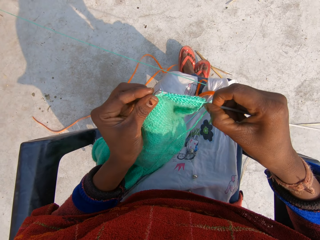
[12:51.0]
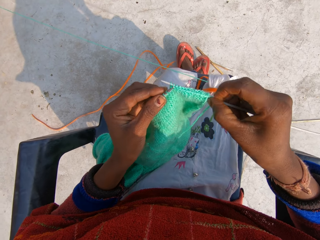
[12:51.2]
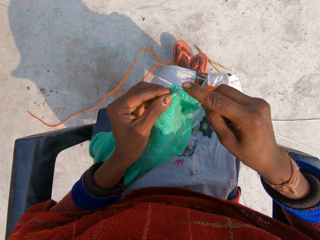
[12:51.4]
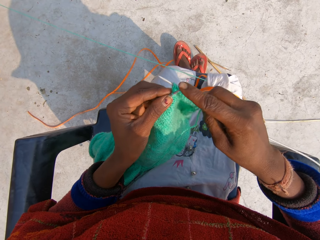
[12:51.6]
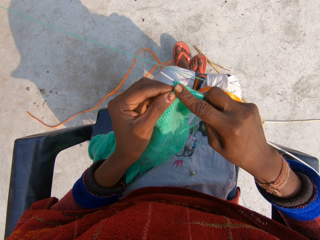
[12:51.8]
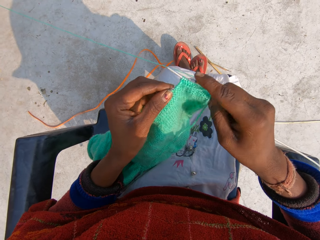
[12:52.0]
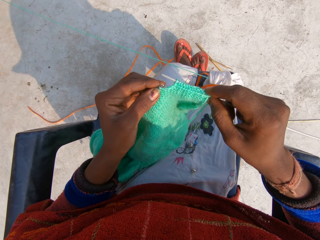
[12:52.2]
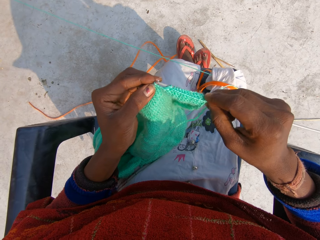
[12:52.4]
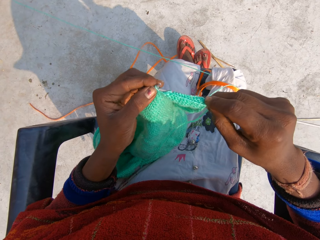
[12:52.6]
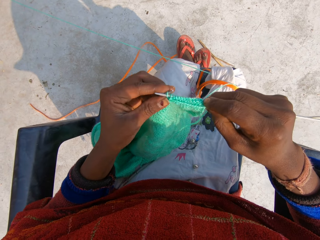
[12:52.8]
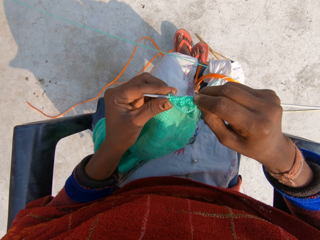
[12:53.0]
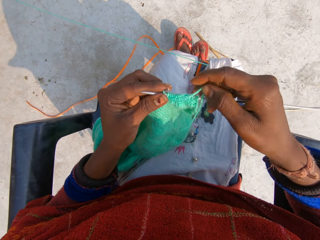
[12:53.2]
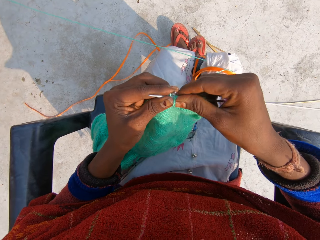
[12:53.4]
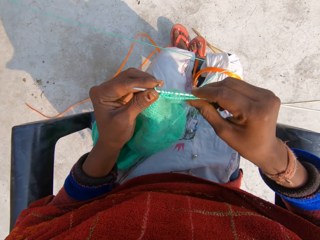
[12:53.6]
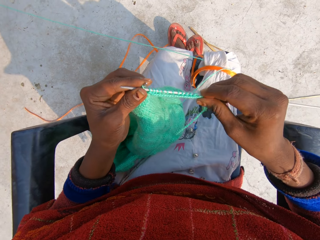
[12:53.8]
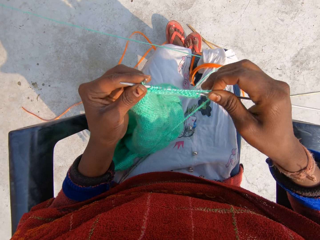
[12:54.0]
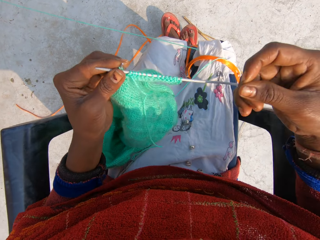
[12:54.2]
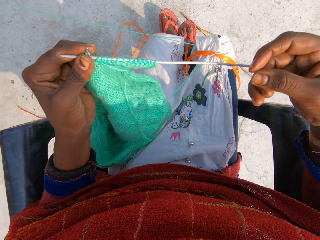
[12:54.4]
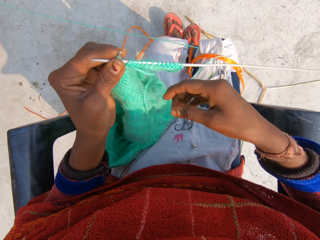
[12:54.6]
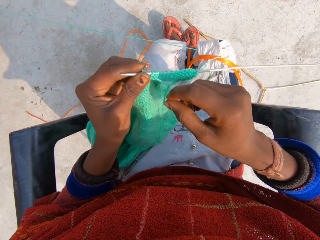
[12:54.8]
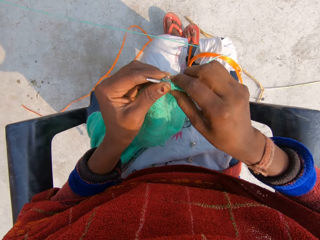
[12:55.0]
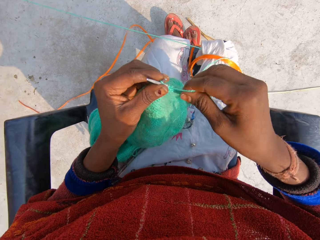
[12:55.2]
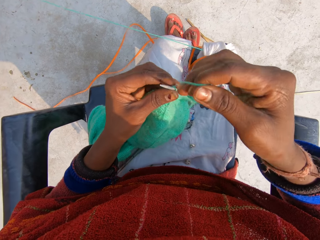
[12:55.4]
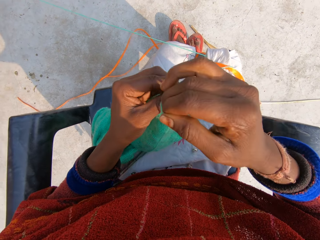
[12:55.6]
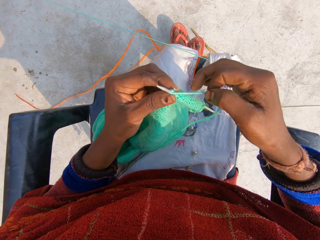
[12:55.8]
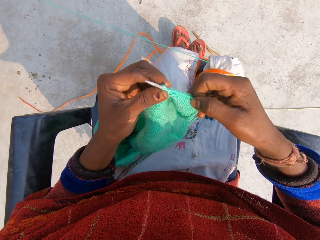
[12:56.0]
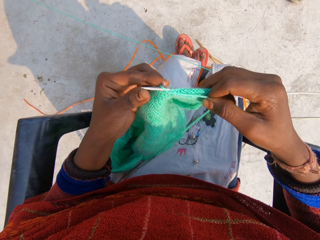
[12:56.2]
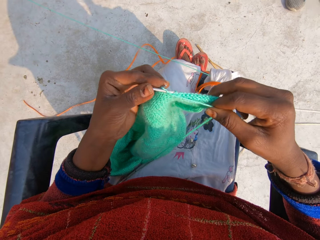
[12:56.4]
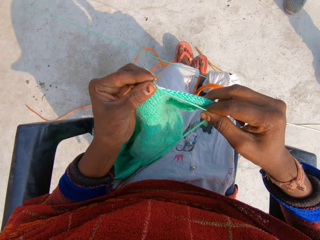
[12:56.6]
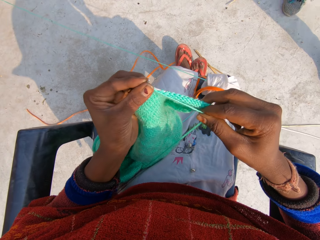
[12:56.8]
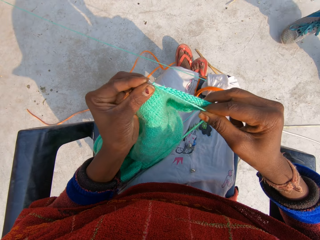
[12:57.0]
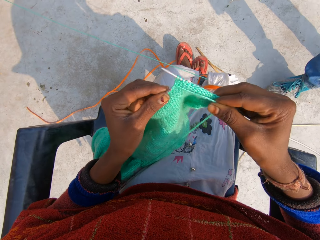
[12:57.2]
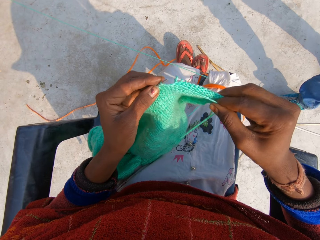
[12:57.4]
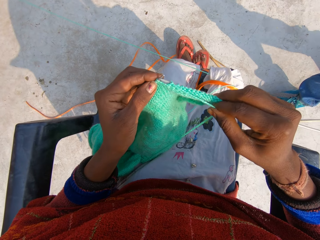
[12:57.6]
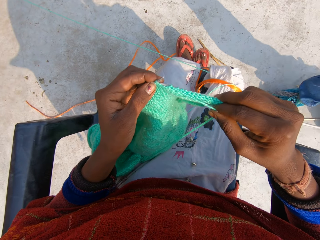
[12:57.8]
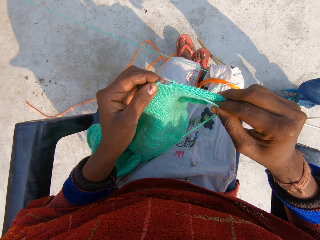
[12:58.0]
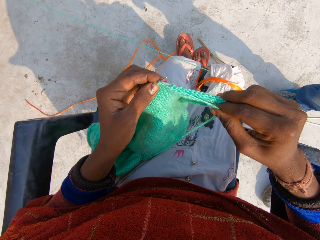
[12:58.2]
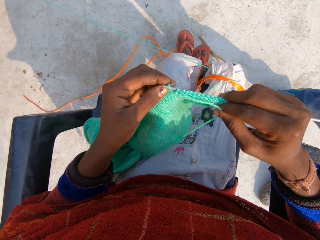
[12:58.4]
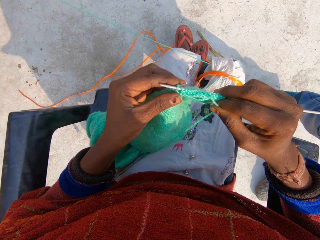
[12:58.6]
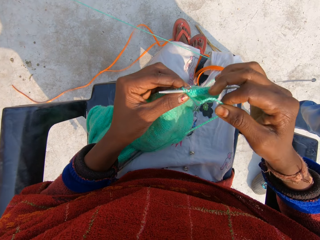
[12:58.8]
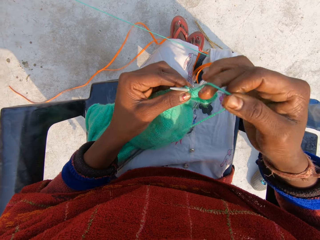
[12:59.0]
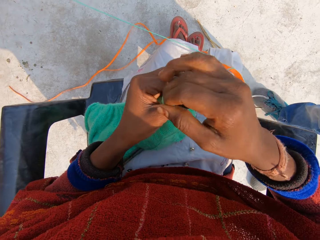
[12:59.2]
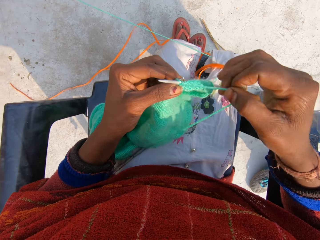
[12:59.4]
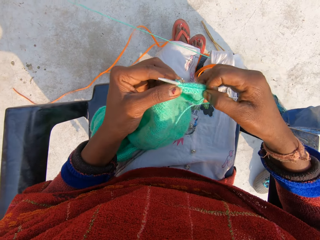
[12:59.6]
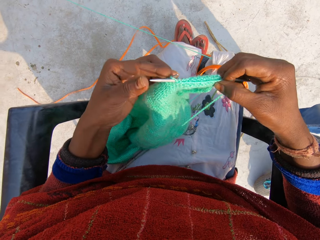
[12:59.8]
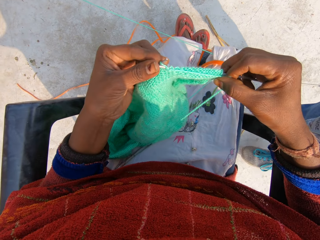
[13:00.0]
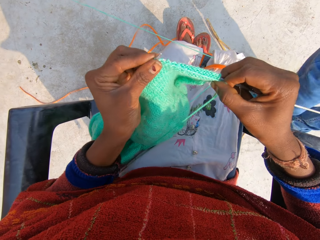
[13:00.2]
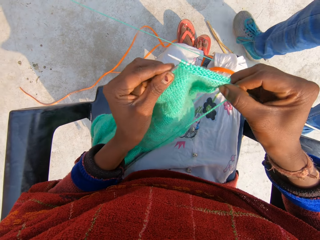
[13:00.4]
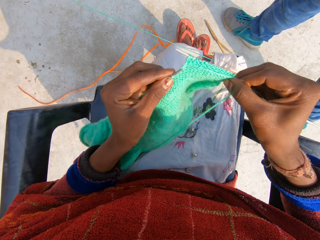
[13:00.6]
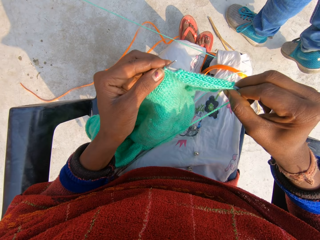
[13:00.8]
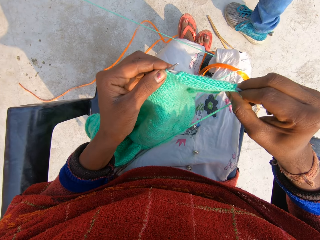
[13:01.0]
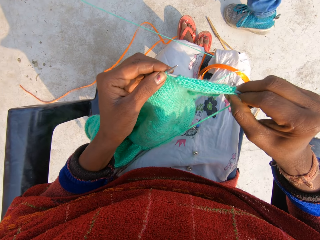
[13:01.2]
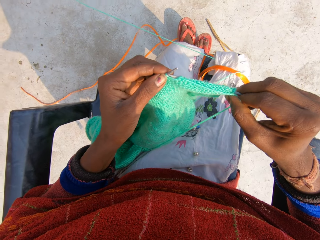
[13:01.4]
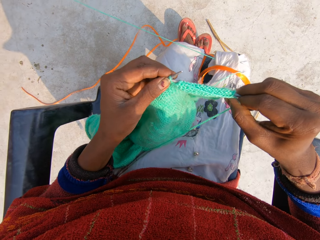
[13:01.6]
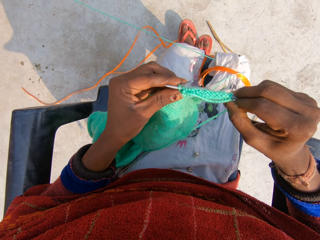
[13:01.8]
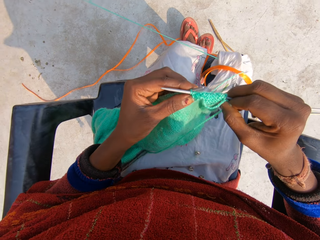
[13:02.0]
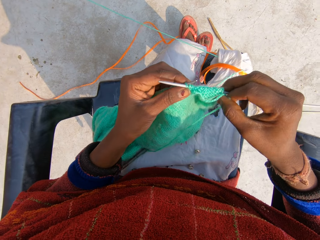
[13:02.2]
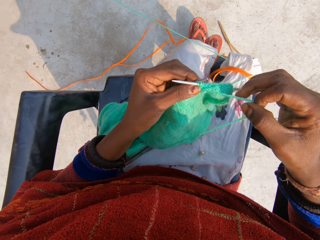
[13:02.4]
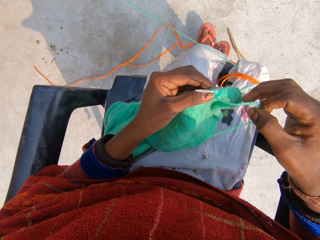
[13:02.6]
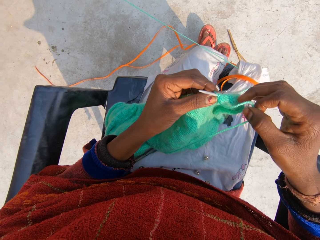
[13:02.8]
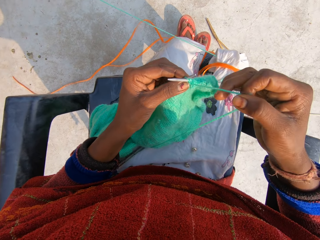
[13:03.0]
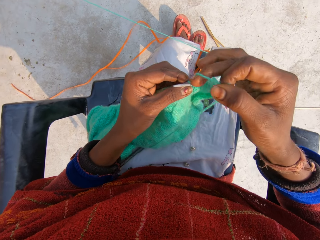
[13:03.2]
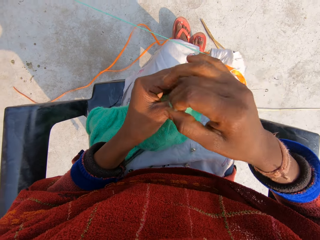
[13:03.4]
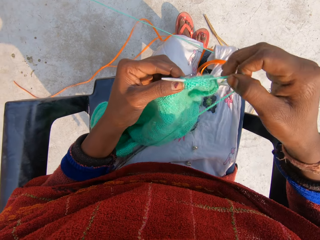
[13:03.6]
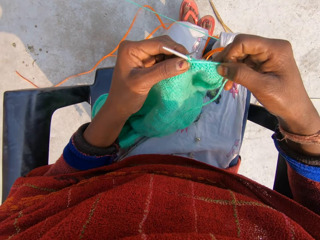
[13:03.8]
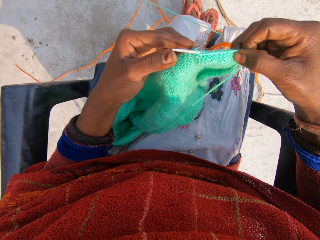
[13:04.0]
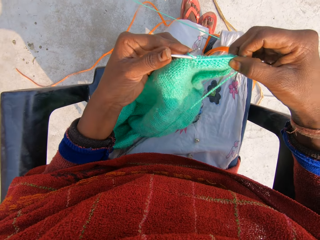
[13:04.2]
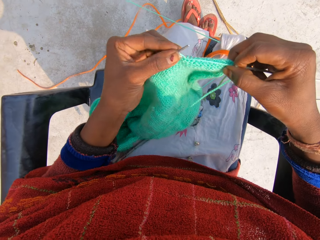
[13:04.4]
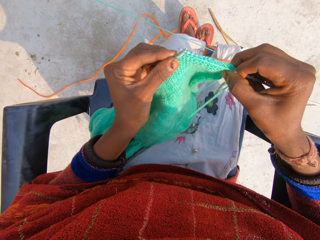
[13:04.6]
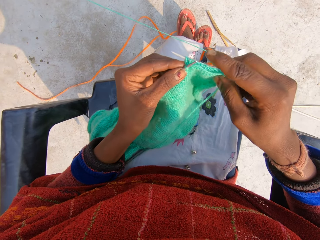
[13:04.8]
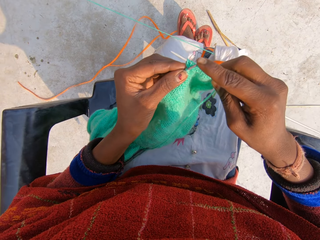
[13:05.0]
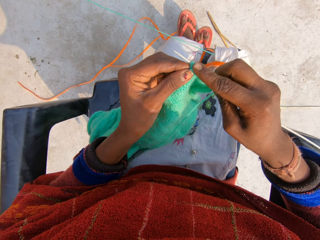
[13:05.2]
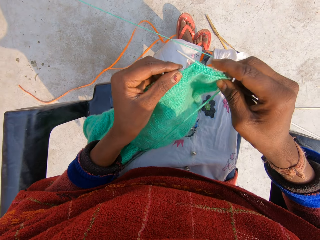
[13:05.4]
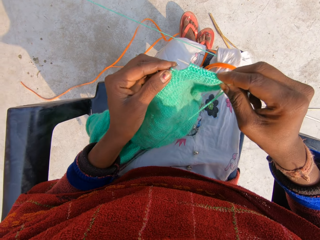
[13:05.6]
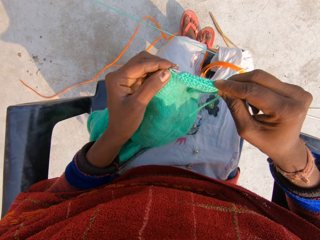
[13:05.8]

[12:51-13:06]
A man walks towards the camera wearer. The man walks away from the camera wearer.

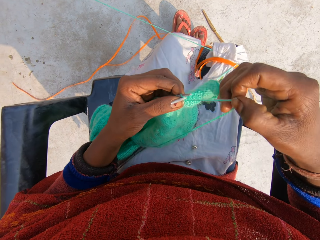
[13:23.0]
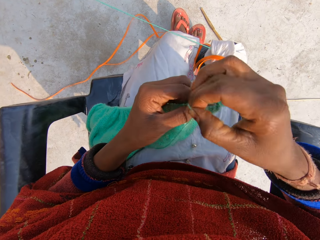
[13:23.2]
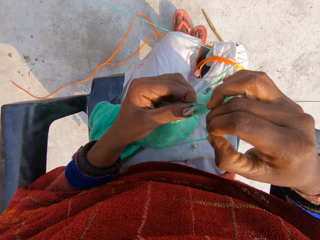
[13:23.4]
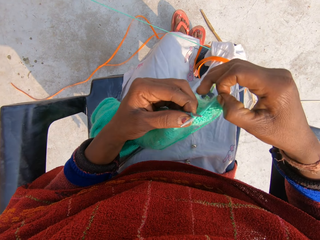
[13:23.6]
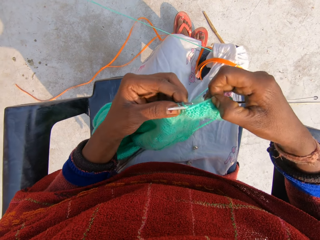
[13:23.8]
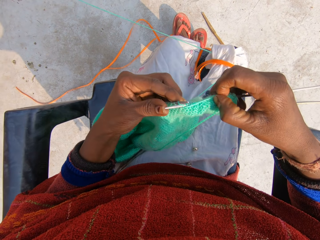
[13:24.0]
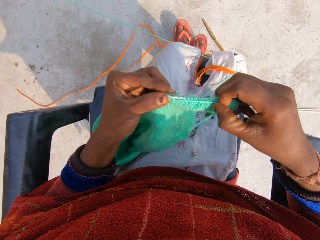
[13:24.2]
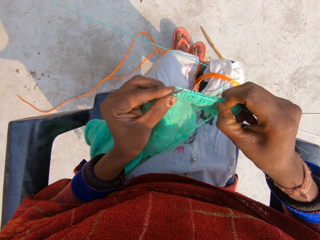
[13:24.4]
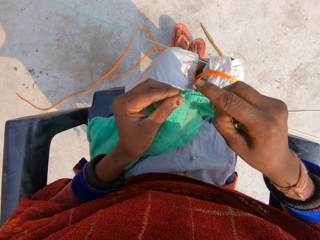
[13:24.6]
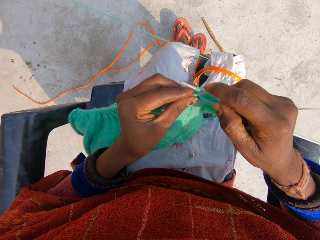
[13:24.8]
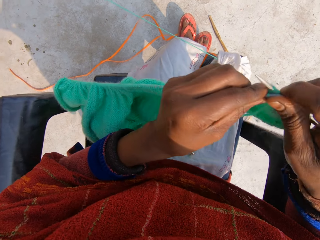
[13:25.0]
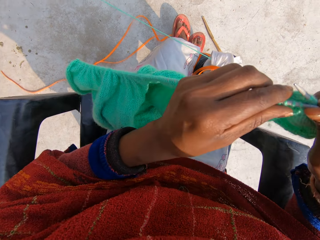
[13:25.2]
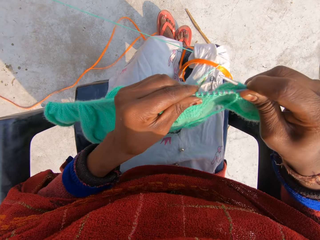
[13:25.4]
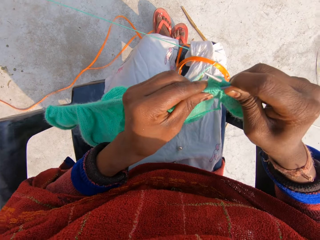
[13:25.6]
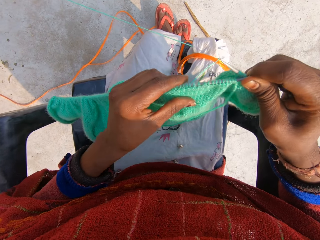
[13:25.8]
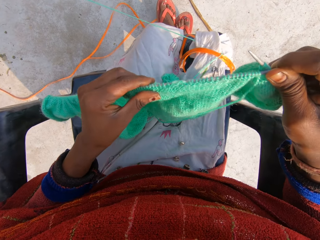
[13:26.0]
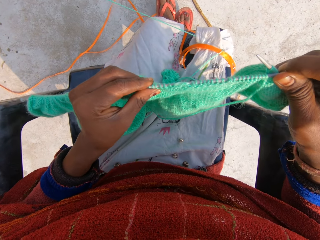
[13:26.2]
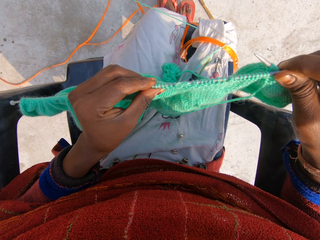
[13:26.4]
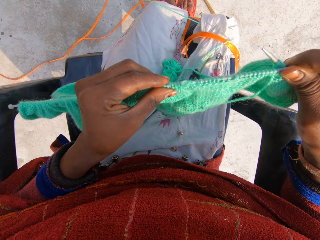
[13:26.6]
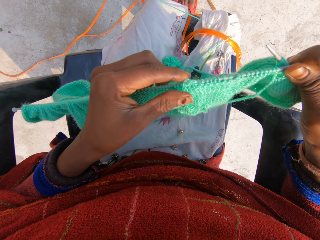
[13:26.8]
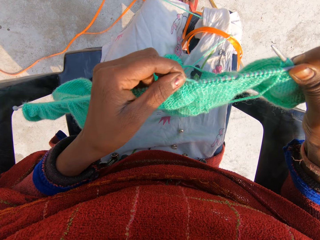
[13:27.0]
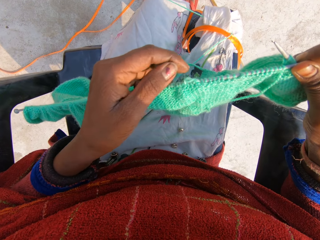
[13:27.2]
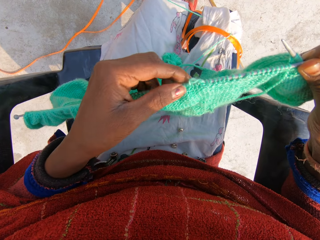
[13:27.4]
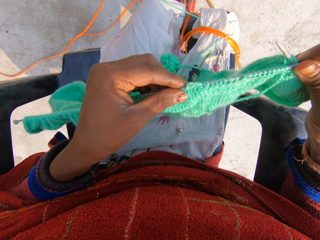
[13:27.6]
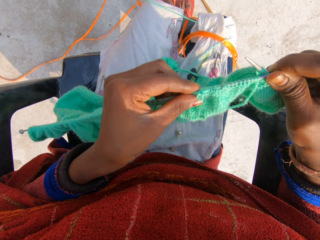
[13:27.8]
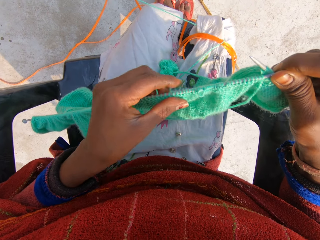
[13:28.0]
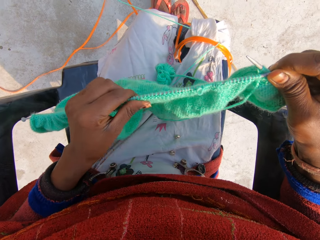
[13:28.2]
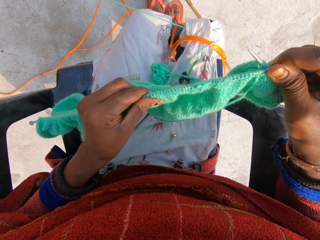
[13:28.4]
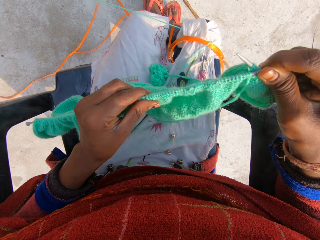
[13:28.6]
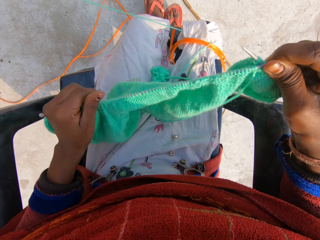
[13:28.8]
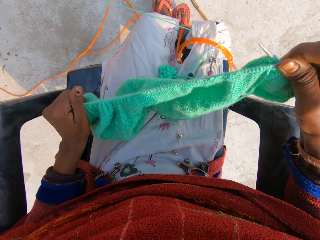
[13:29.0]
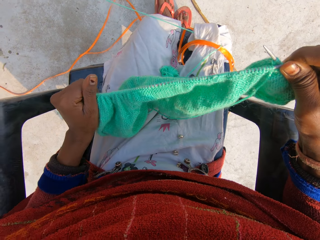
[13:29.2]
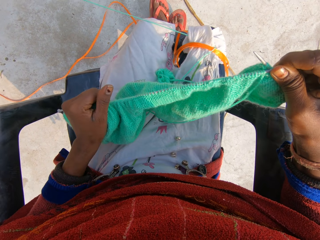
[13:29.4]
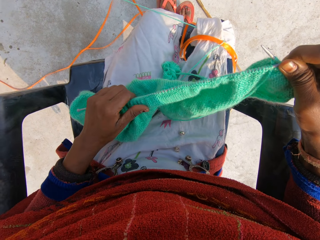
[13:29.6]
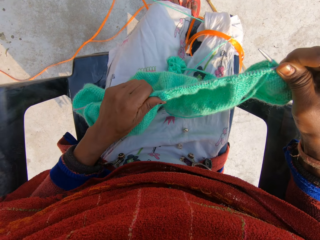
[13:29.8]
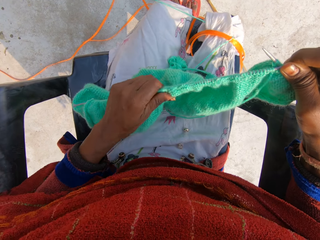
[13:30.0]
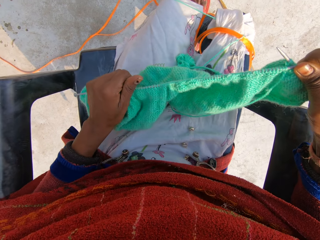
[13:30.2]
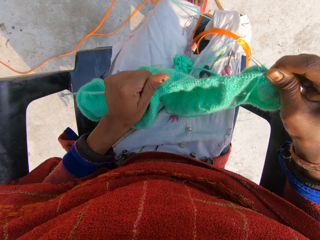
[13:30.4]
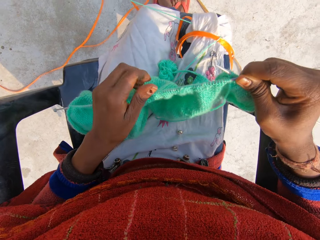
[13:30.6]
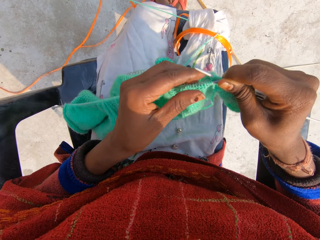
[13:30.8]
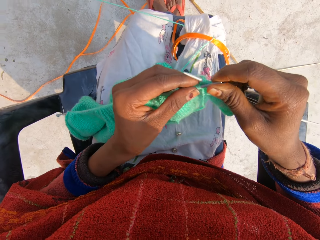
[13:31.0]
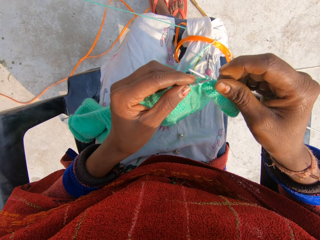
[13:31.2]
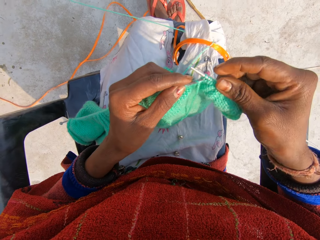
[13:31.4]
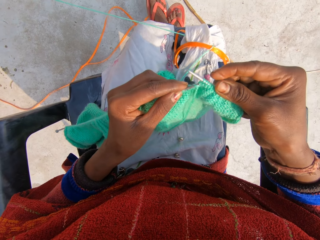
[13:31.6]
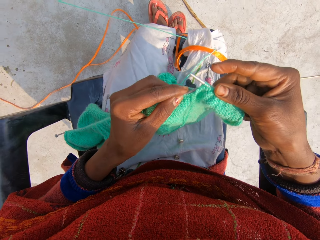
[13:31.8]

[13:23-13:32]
The camera wearer adjusts the shawl on the knitting pin with her left hand.
